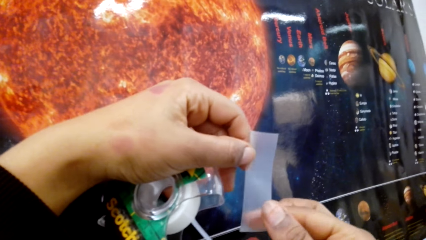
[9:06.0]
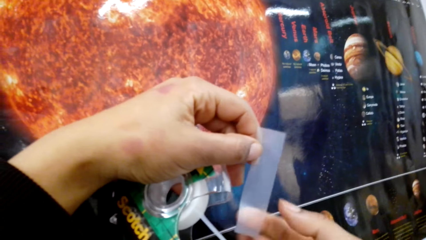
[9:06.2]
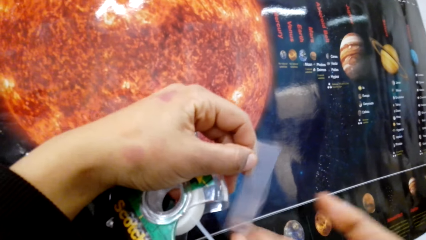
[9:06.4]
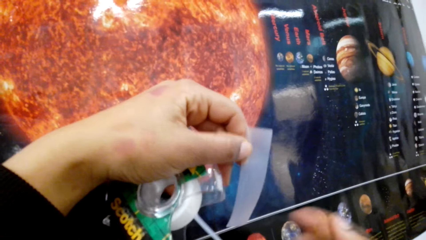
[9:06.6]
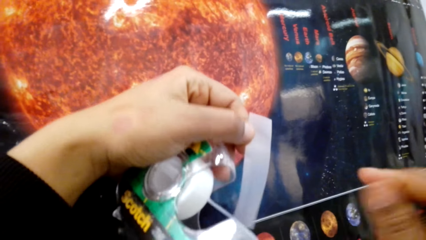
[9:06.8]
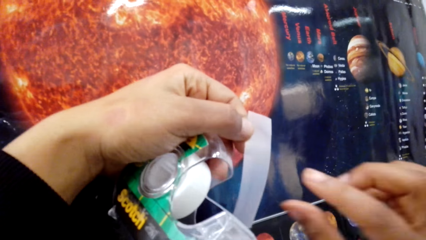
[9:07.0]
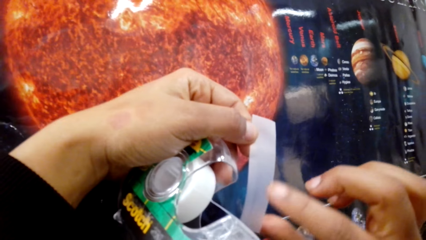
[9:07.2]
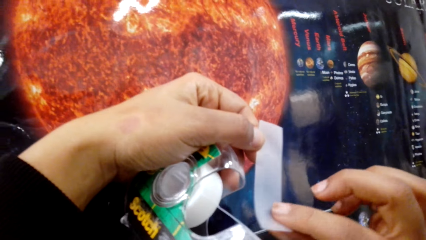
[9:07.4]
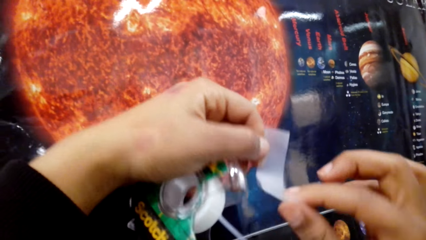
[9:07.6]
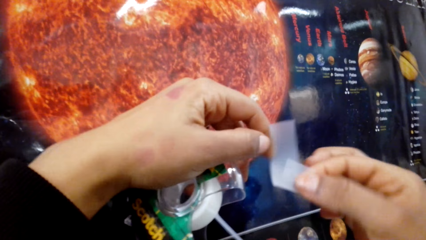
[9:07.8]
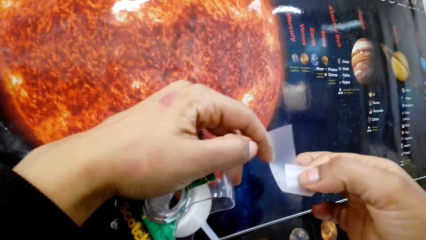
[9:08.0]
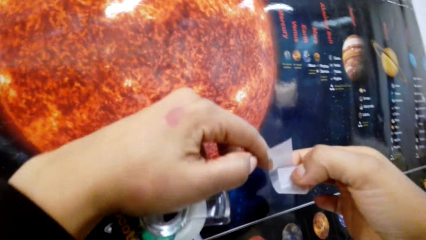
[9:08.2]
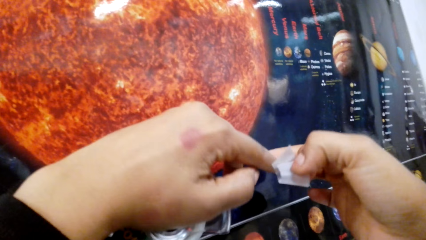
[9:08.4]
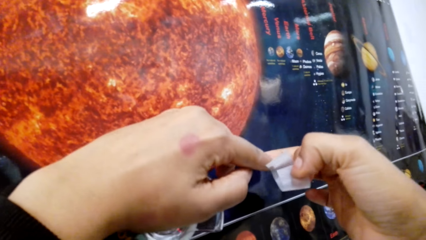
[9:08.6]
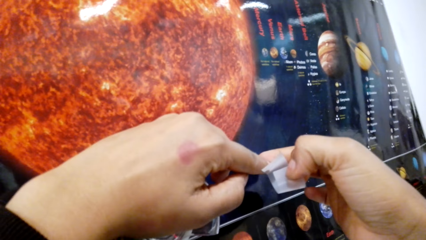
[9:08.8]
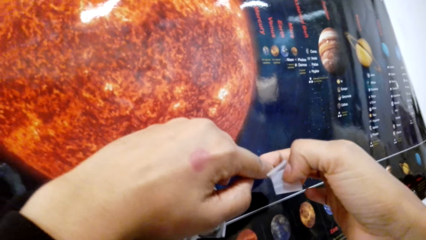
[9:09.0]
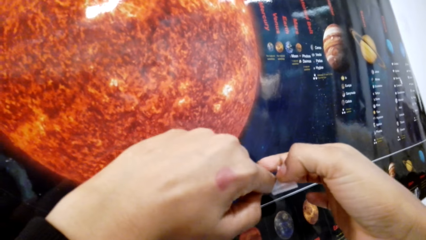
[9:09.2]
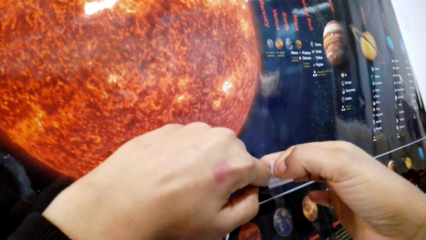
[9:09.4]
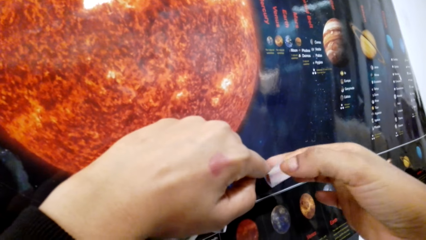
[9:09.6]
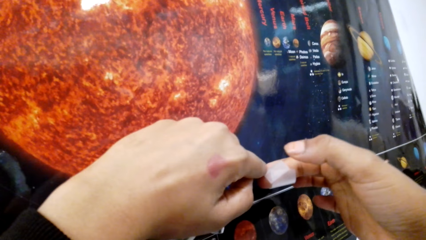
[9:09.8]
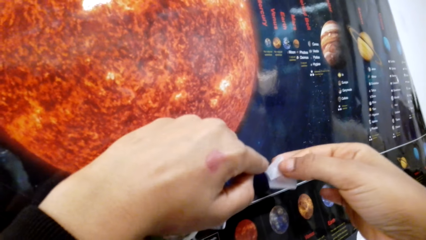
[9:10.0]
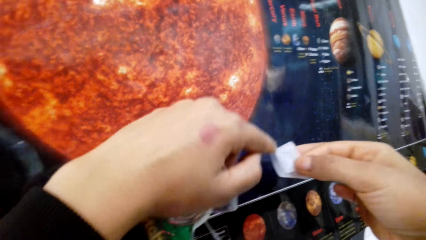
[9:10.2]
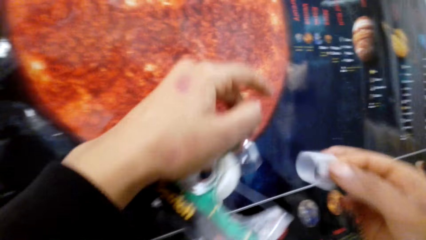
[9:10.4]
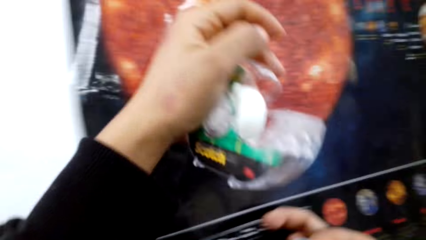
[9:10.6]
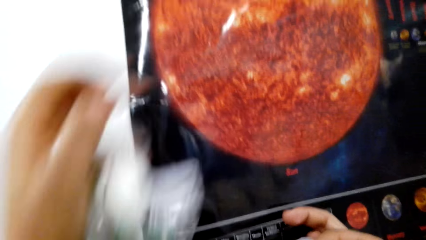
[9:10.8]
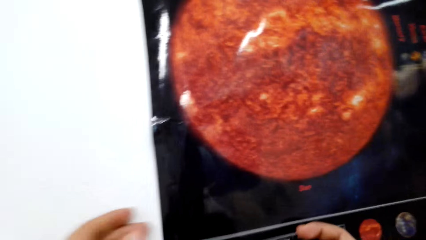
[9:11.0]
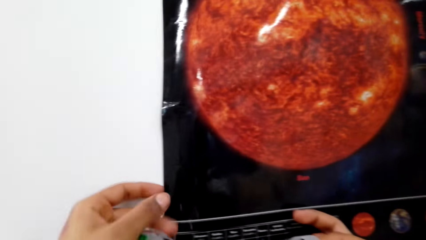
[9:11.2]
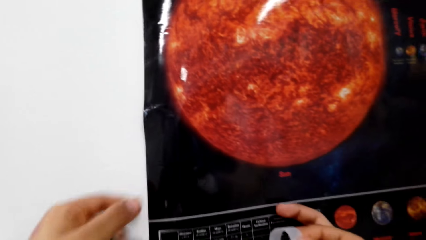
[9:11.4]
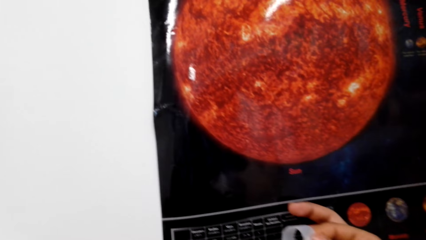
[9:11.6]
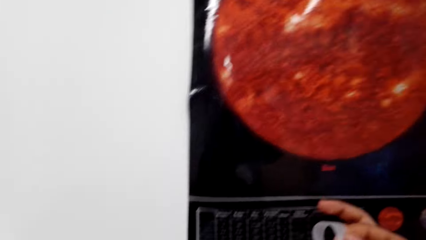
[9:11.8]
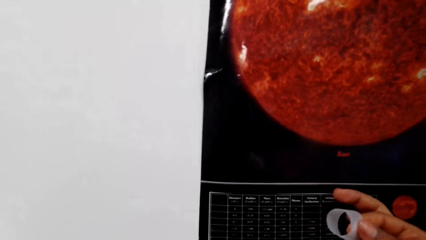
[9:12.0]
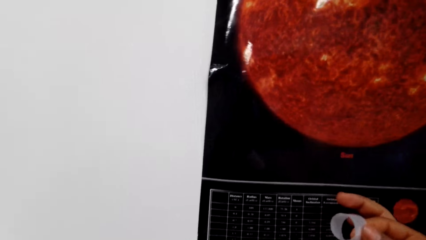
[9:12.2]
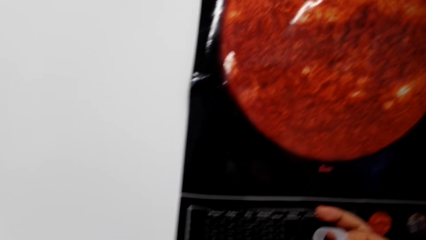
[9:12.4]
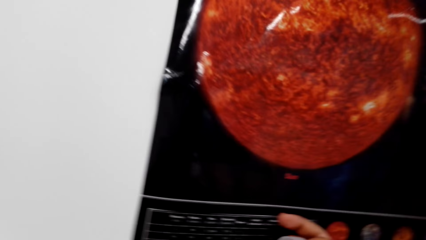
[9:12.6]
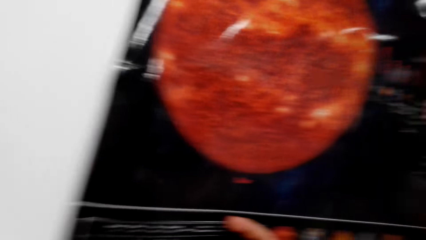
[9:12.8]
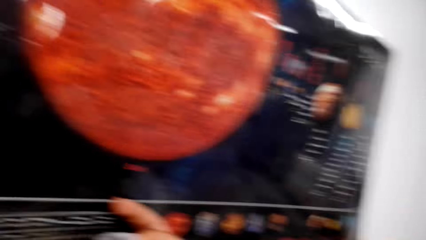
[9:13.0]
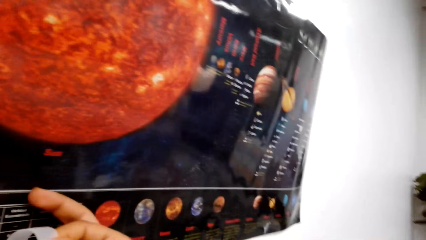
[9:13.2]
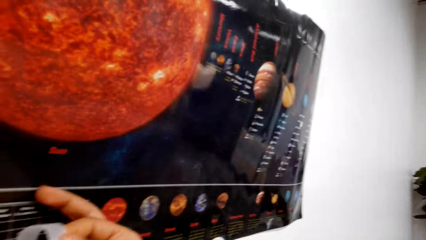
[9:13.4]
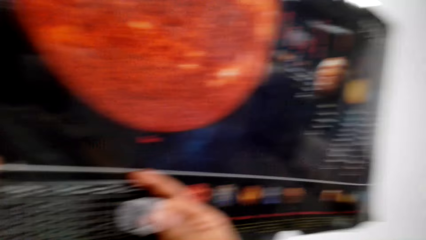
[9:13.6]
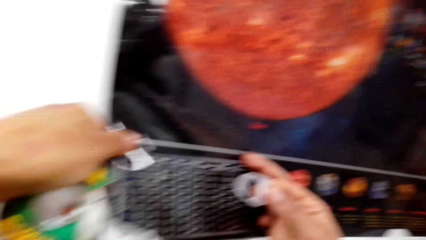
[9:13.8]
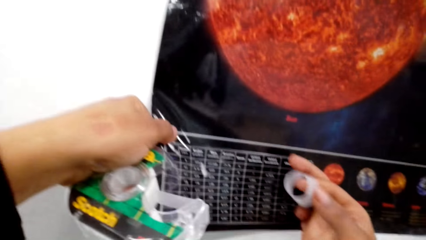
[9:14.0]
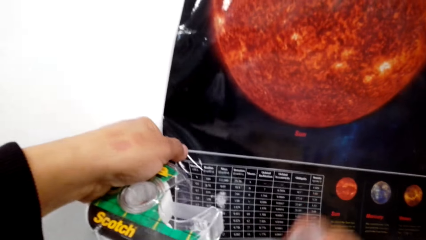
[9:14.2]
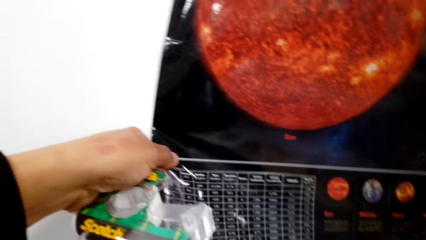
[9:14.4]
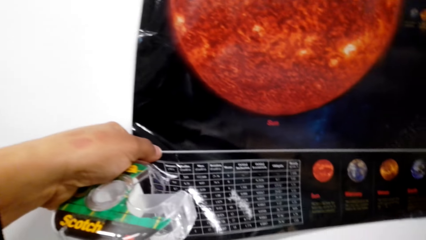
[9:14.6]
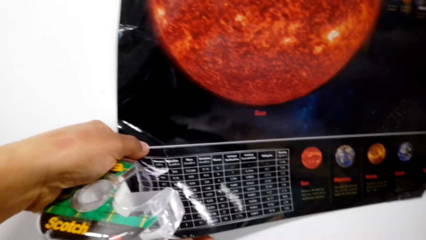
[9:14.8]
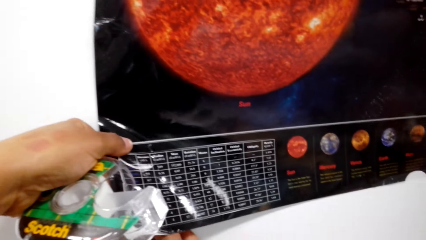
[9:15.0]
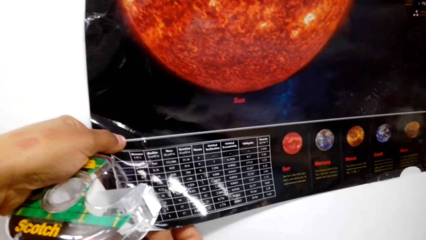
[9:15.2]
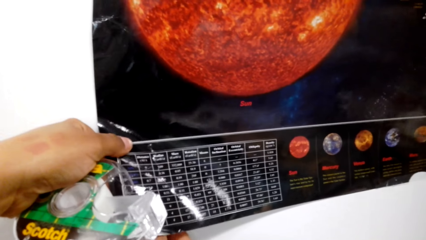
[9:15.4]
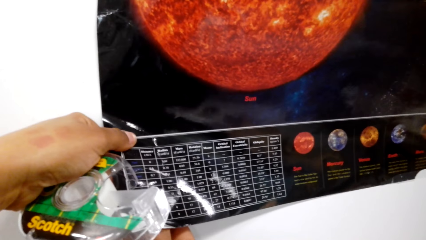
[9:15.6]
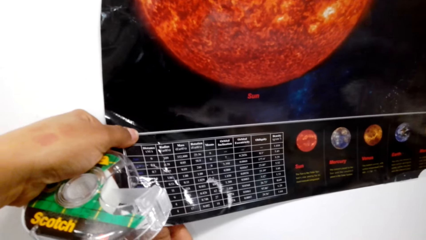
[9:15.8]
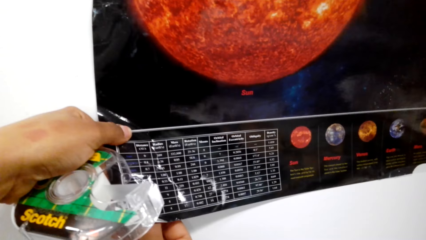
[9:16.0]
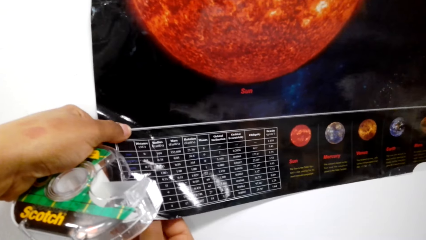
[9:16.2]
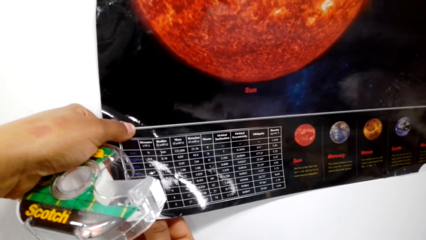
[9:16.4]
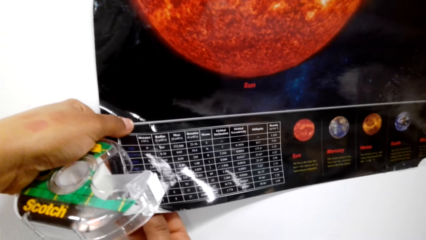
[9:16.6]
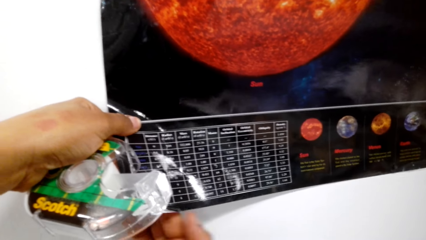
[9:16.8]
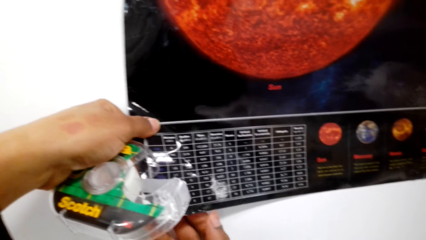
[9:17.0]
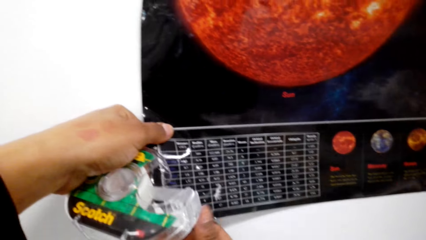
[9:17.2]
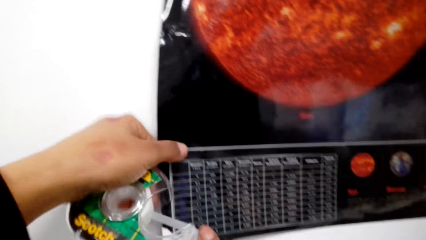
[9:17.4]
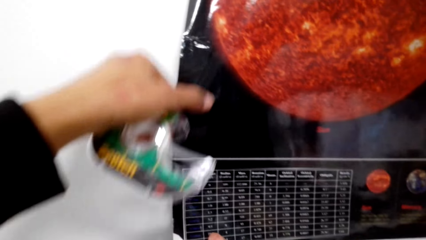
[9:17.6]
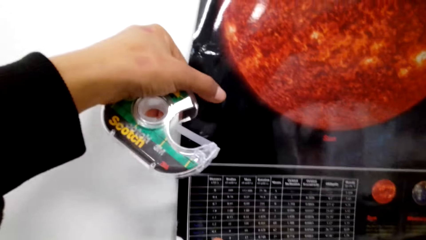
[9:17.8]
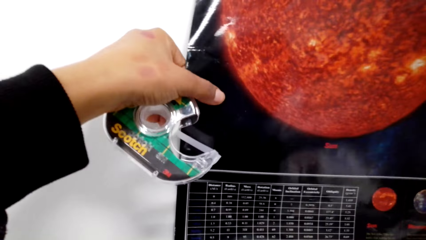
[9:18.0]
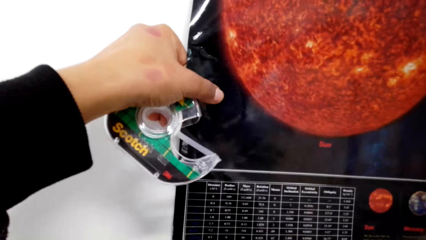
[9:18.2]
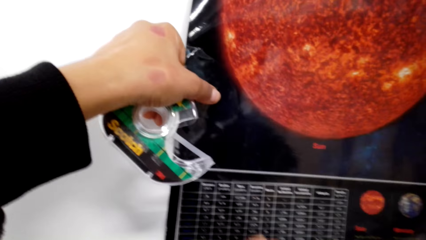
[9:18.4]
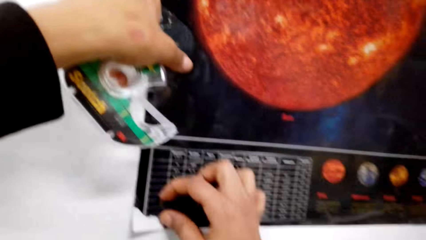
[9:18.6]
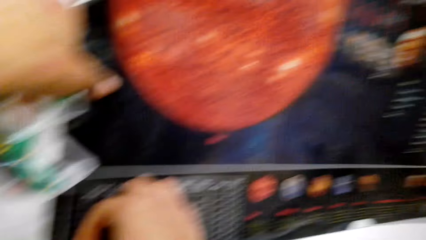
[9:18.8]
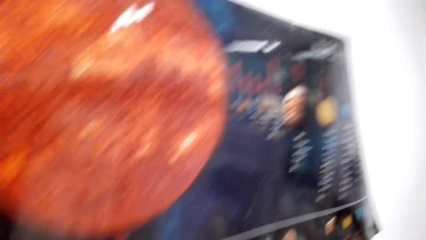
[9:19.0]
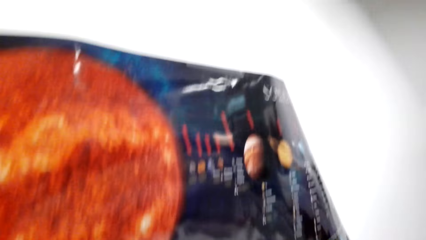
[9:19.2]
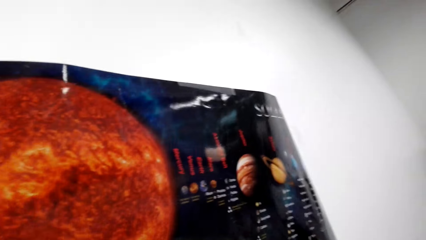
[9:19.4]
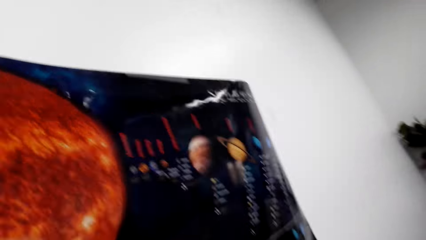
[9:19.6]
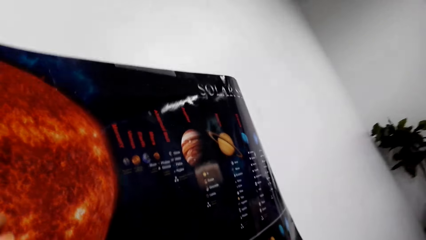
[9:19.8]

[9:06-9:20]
The camera wearer folds the sticky tape with both hands. She passes the sticky tape to her right hand. She lifts the poster from the wall with her left hand. She sticks the sticky tape on the back of the poster with her right hand. She tapes the poster on the wall.

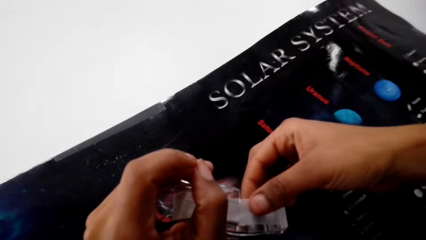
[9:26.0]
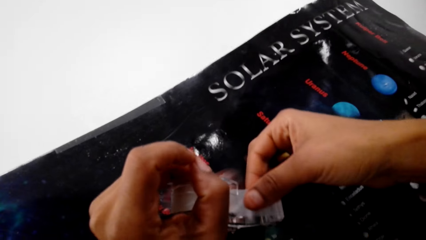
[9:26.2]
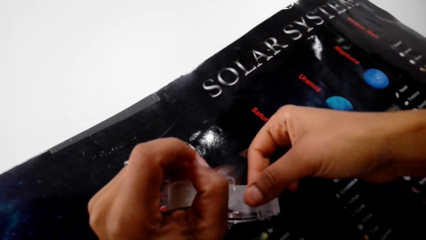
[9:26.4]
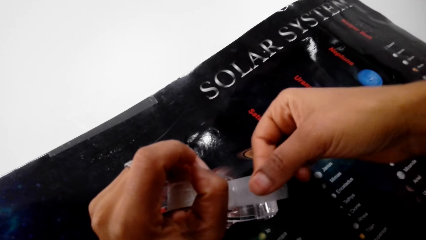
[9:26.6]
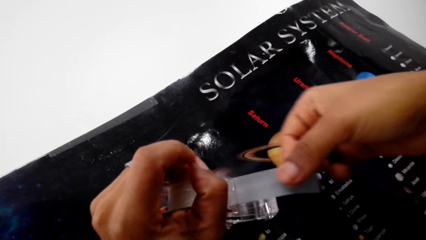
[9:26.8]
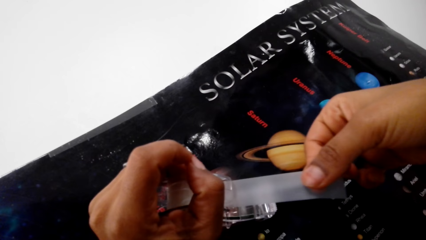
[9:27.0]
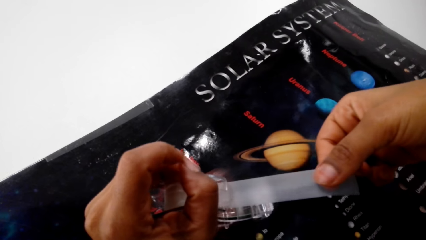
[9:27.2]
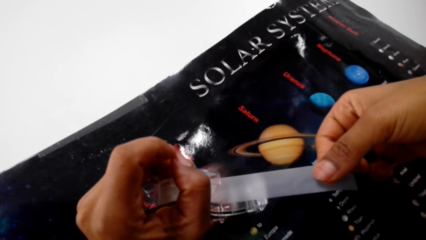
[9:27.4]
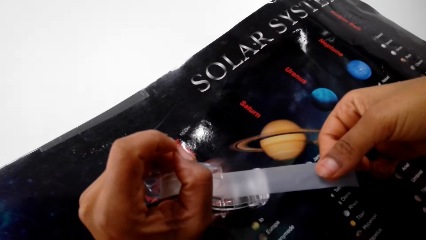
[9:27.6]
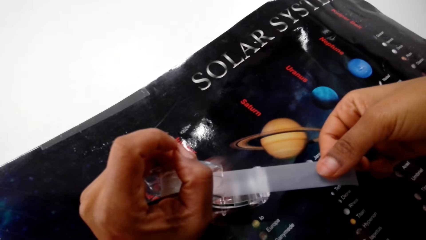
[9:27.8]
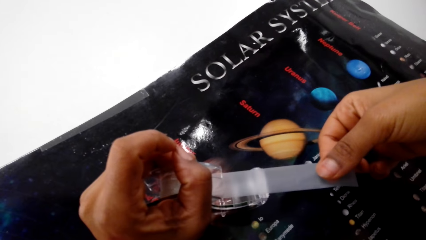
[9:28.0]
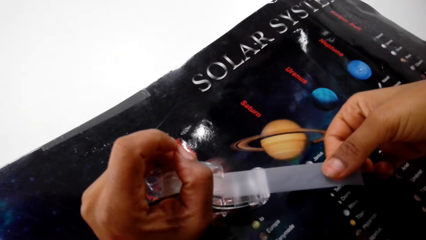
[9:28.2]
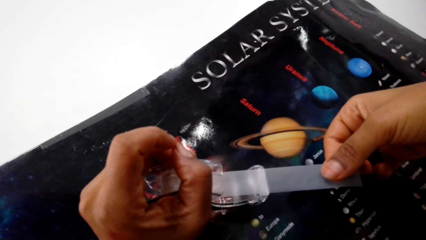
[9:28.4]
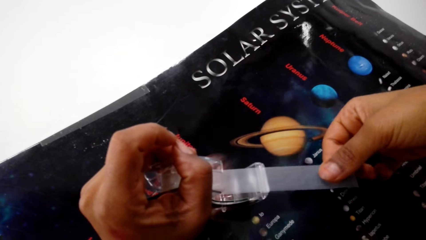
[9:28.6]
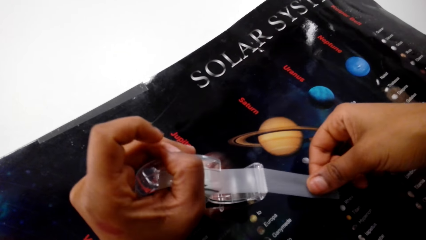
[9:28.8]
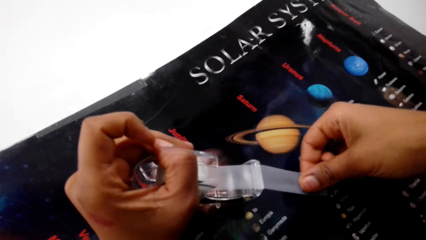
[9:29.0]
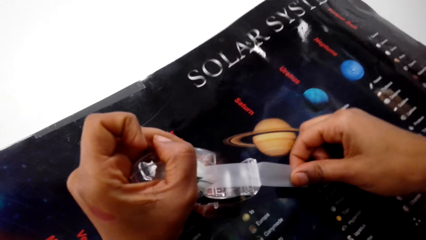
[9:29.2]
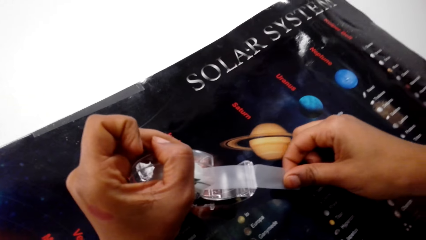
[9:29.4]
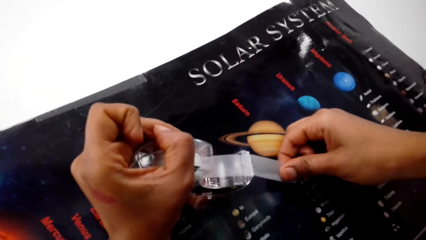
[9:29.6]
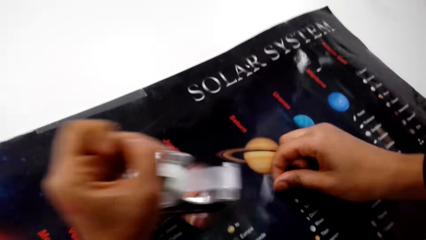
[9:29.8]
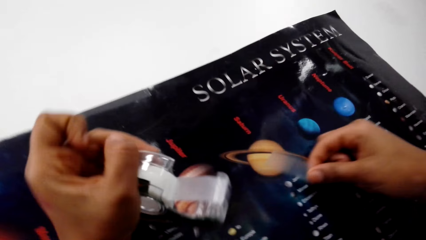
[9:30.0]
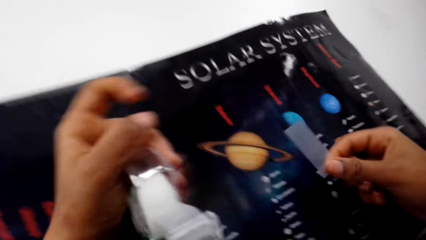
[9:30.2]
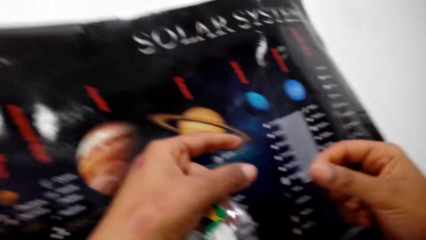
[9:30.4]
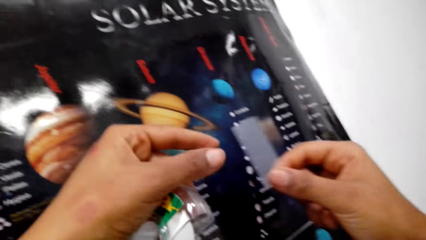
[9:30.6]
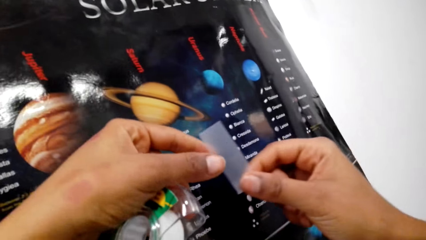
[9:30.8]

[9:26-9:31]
The camera wearer pulls the tape. They cut the tape.
